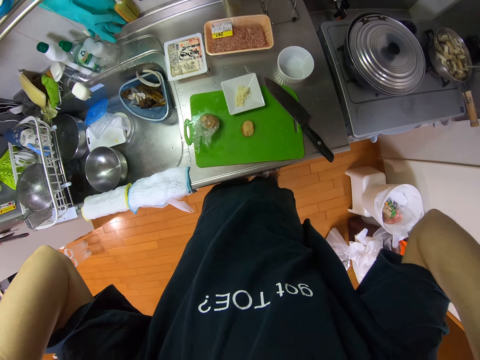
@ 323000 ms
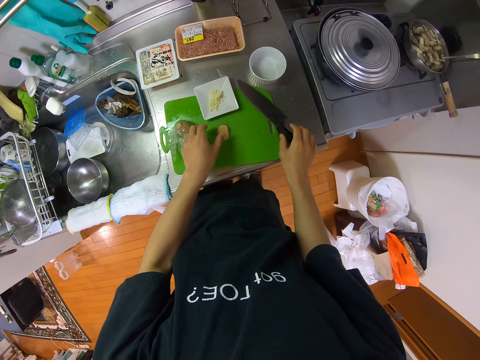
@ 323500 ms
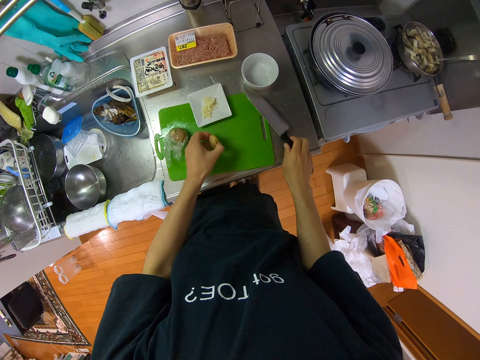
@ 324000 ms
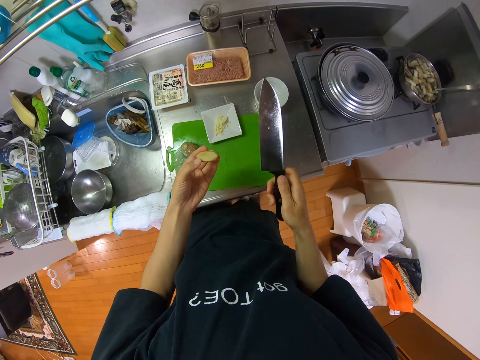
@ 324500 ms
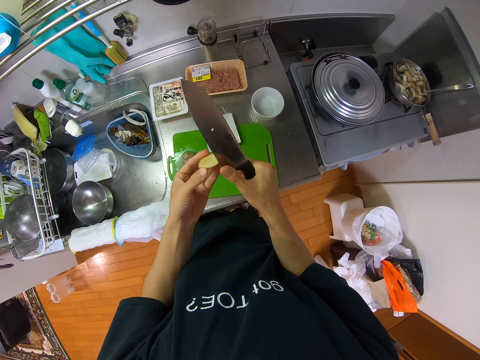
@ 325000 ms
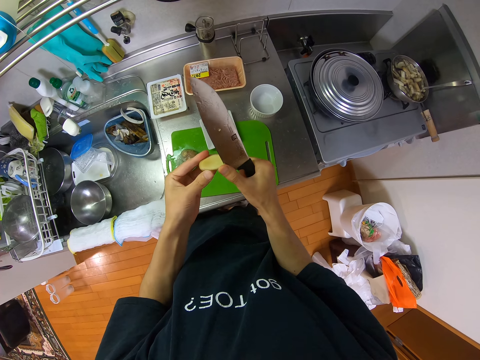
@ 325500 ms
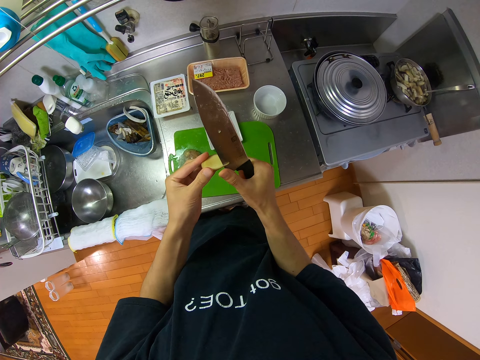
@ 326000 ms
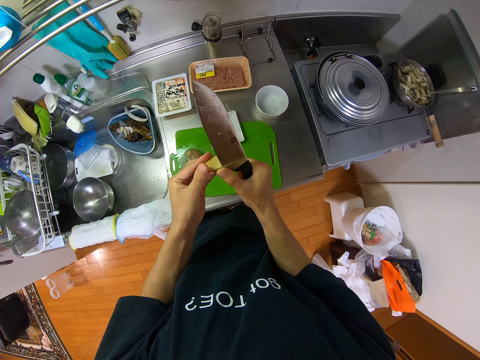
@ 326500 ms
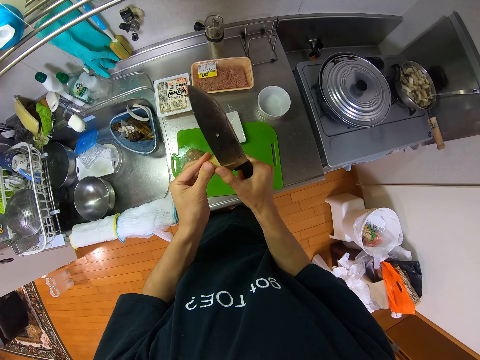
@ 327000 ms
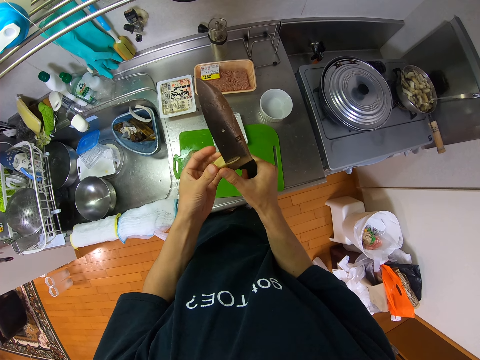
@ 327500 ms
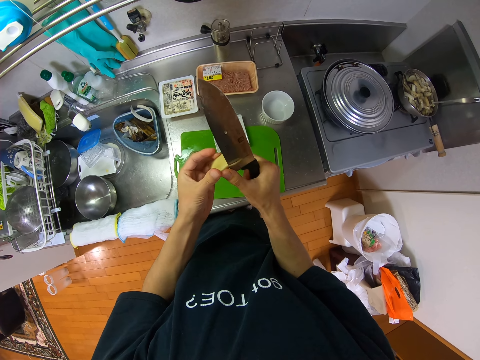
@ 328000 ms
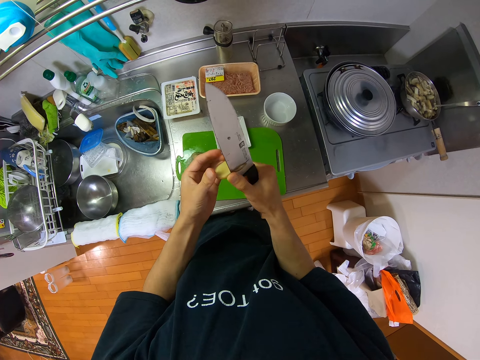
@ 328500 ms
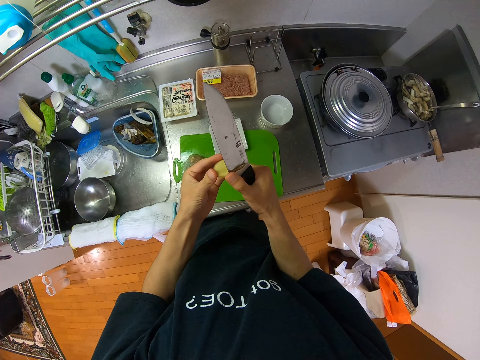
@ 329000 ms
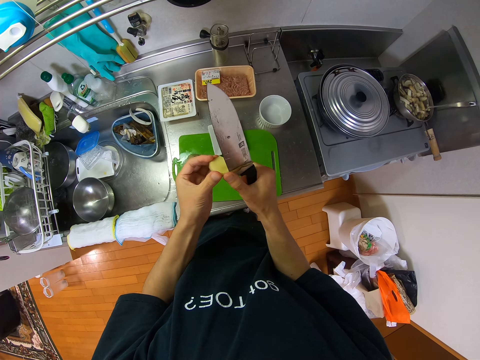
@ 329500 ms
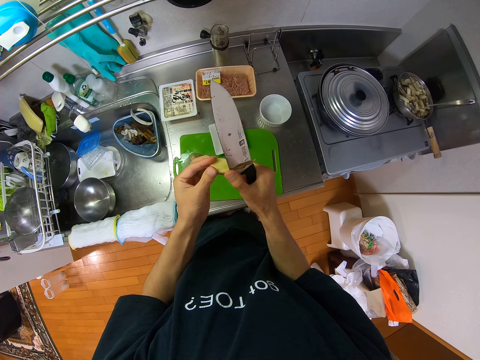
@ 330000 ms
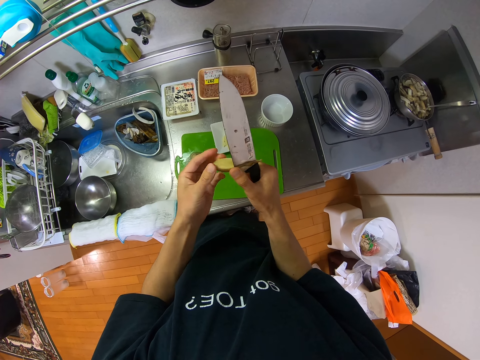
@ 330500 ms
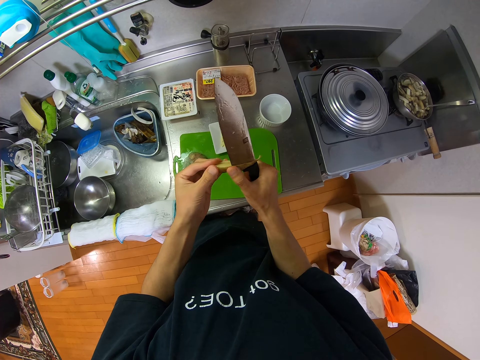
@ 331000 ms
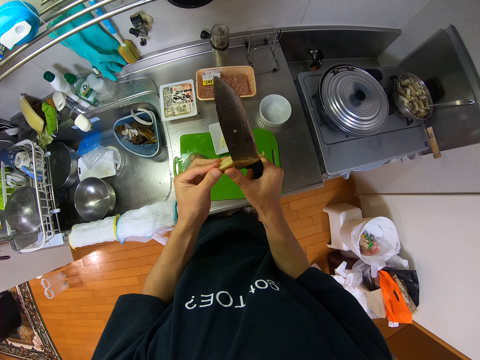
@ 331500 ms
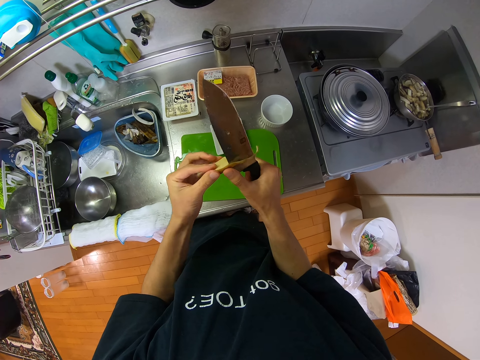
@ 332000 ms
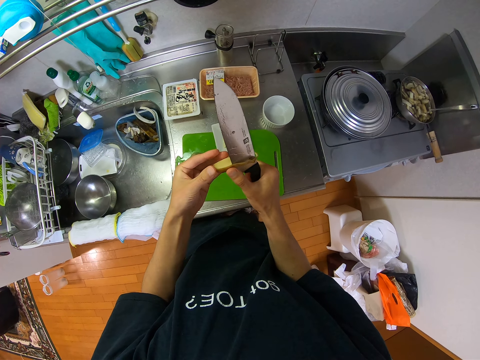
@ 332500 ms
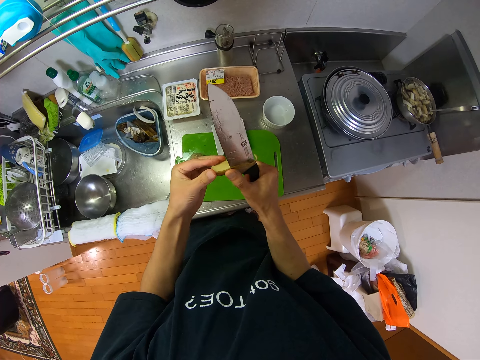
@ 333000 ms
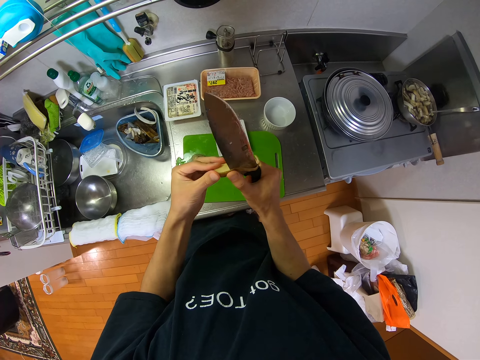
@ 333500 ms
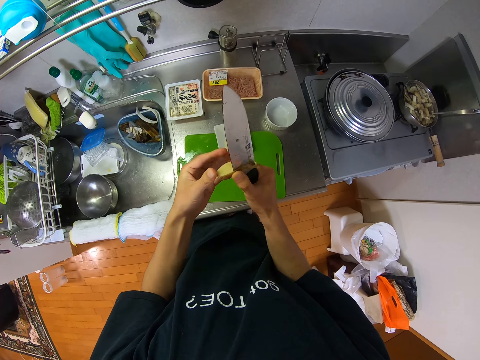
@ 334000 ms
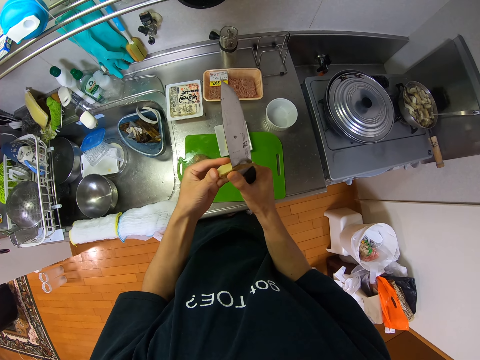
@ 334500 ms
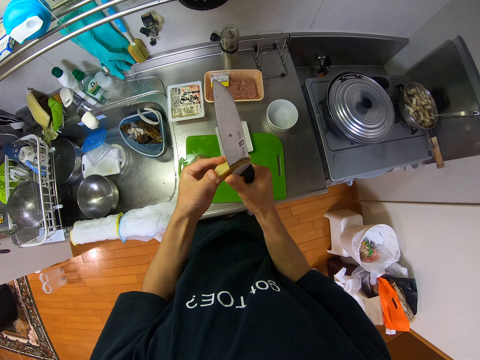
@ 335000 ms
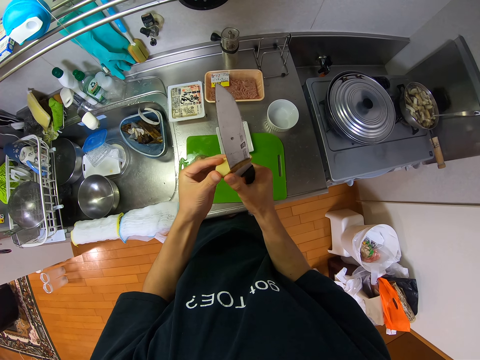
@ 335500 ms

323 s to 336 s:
The camera wearer picks the fruit on the tray with her left hand. She picks the knife on the tray with her right hand. She peels the potato. She slices the body of the fruit with the knife.

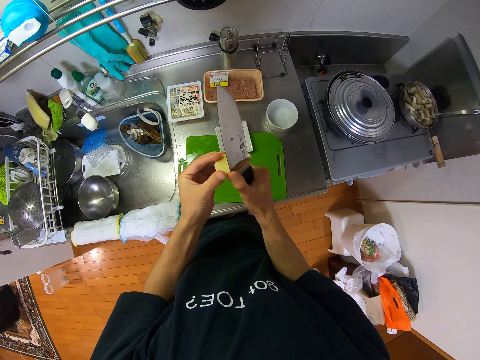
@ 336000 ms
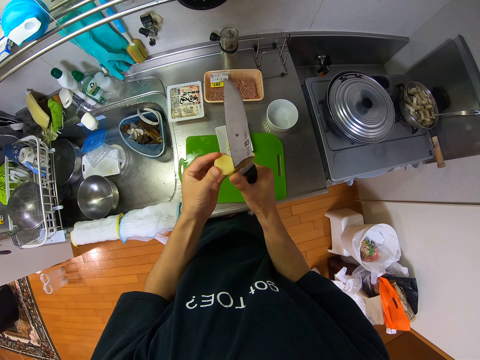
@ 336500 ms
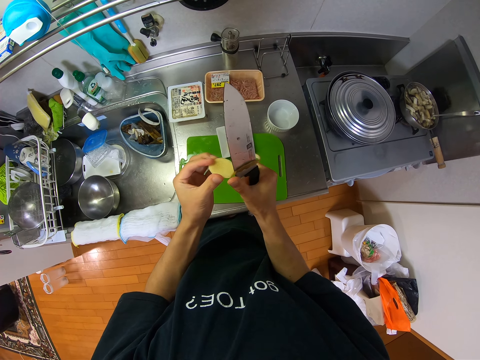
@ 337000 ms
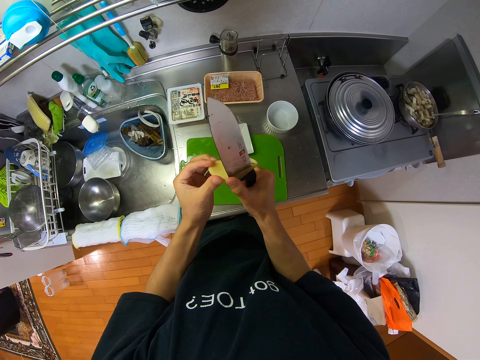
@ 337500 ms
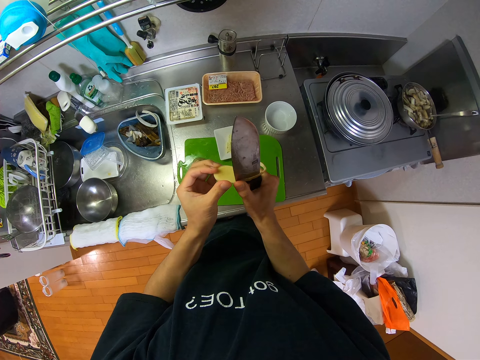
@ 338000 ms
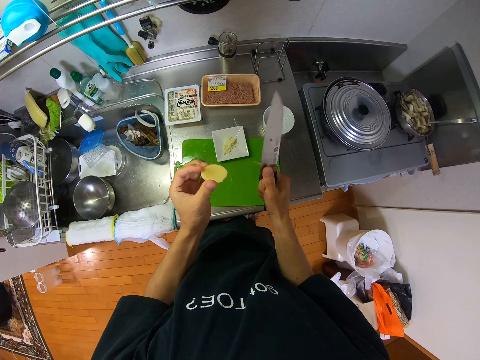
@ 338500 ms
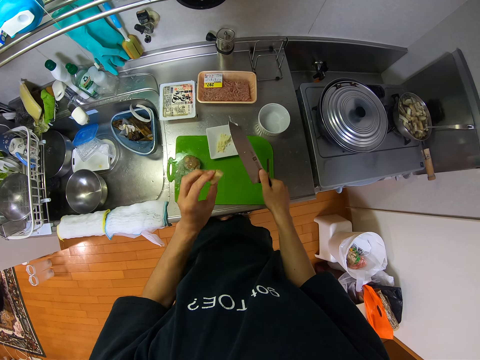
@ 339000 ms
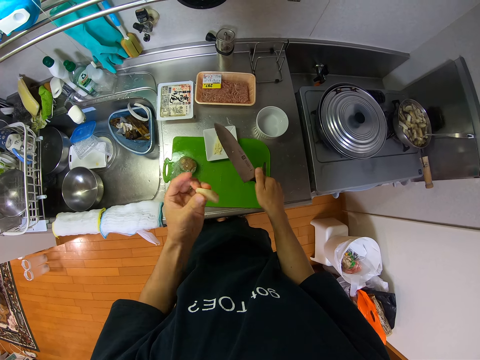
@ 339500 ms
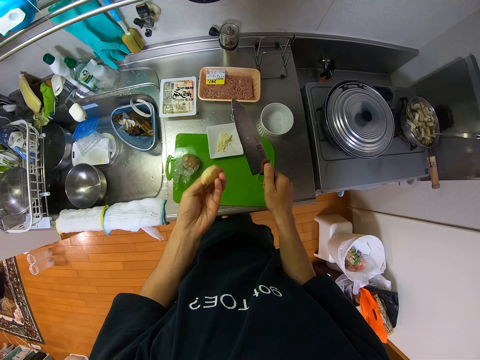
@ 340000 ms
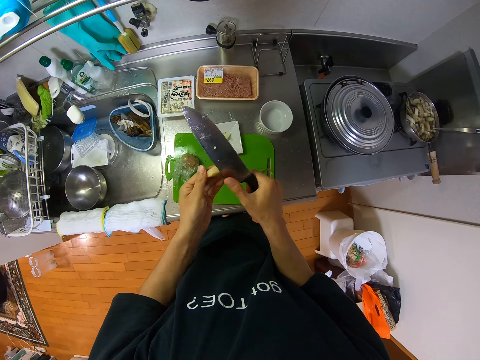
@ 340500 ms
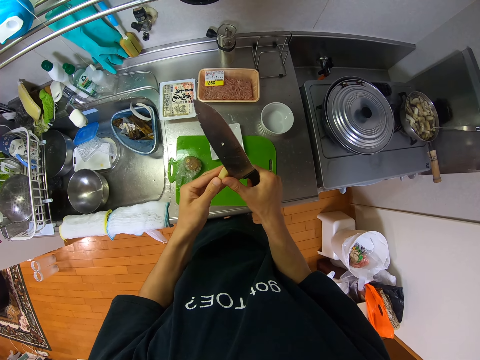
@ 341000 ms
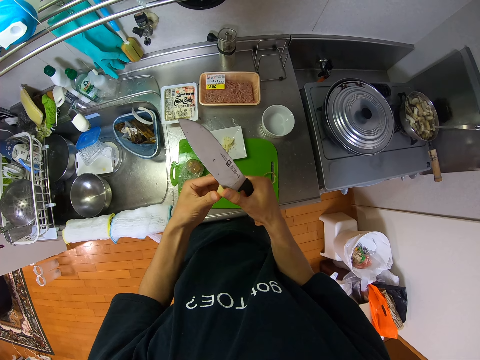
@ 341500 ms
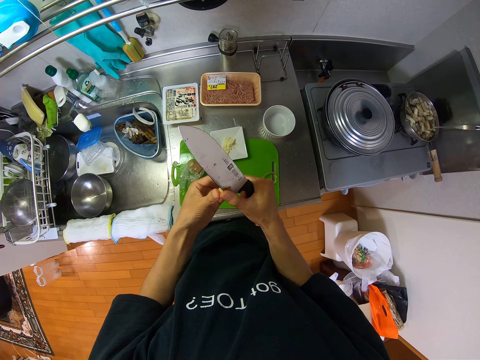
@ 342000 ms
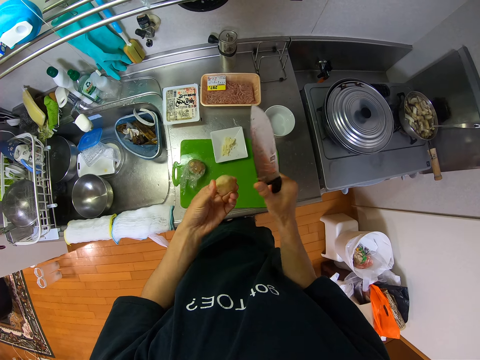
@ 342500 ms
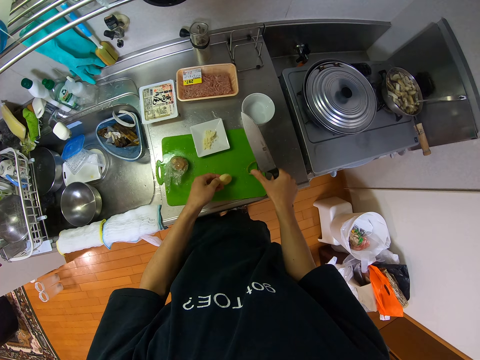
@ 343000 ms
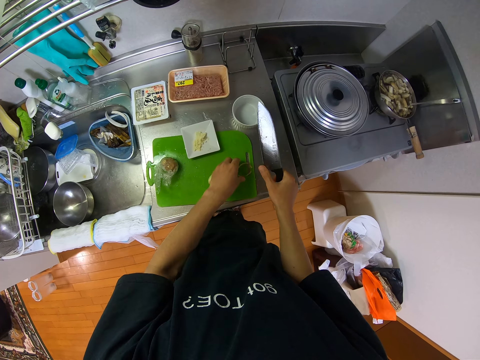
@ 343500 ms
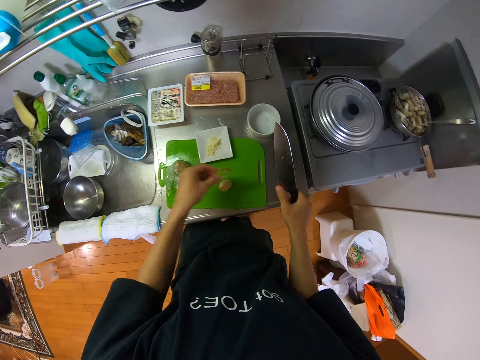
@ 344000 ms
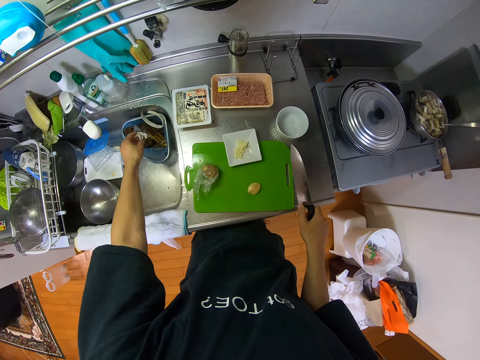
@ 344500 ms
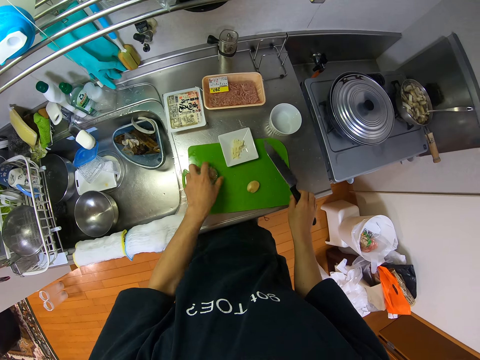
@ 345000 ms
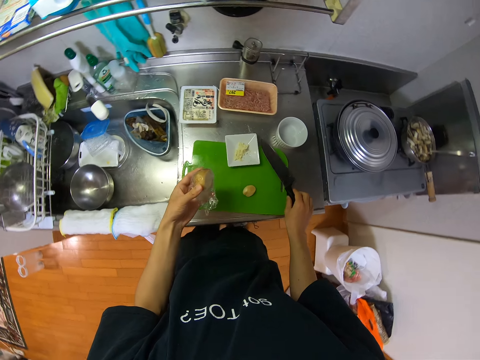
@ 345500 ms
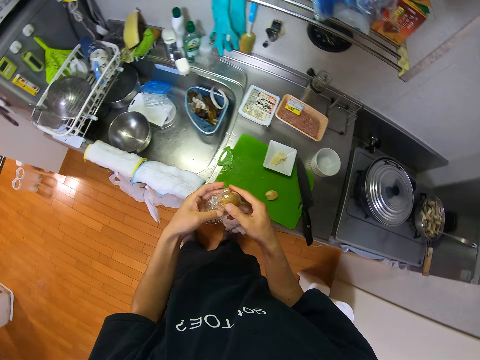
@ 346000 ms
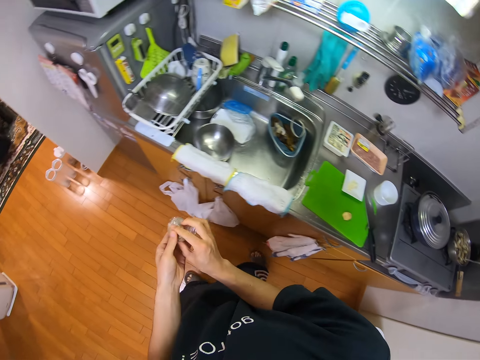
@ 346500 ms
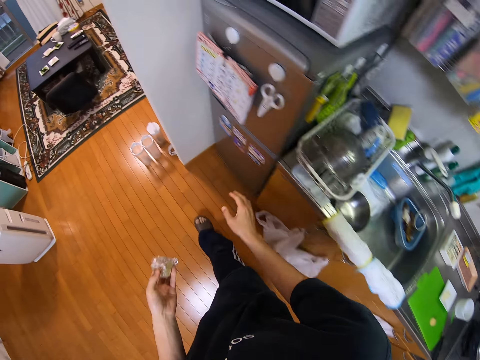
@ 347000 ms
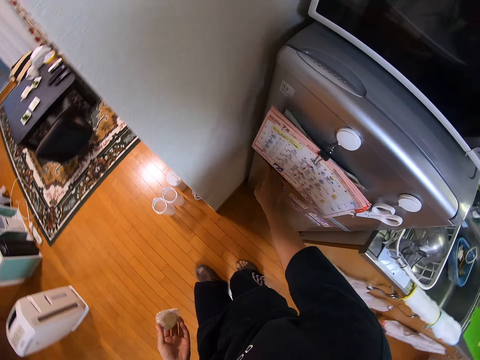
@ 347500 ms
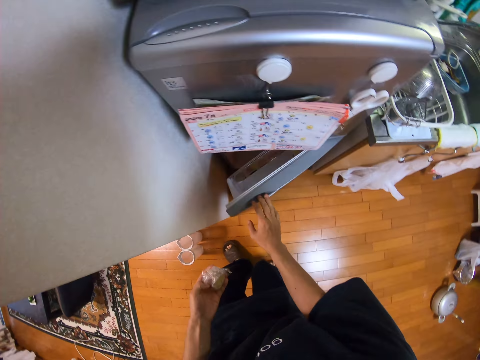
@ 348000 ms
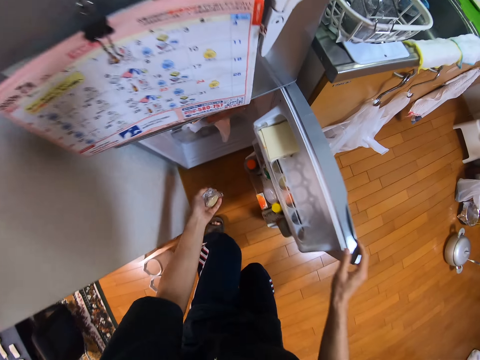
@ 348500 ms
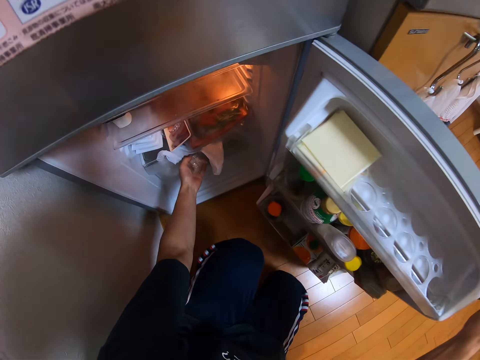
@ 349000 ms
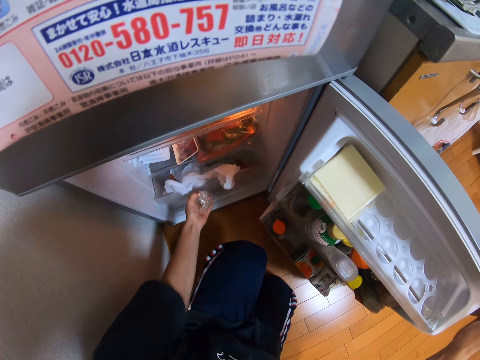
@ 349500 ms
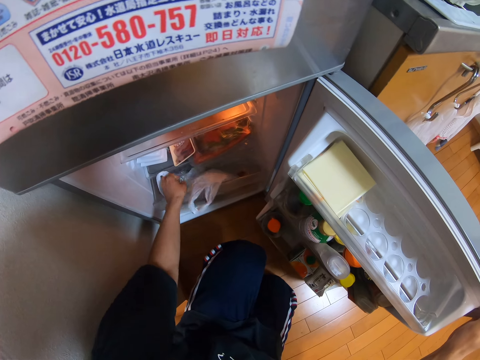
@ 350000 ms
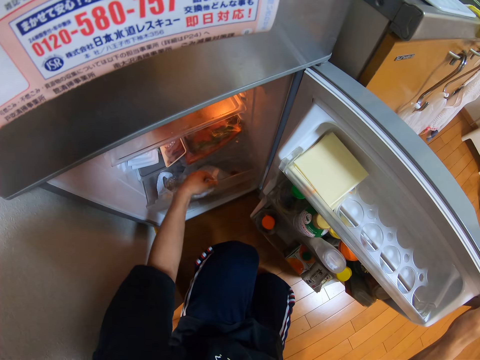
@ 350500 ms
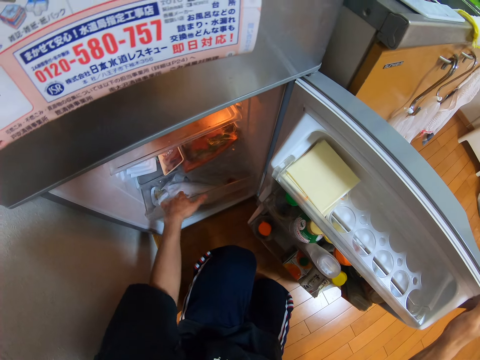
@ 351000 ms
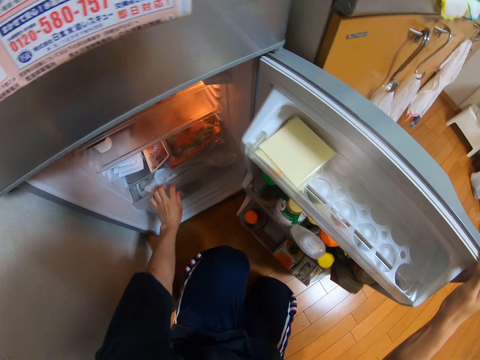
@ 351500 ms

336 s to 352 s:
The camera wearer puts the peel on the chopping board. She looks at the potato. She peels the potato. She puts the peel on the chopping board. She drops the fruit on the tray. She moves the chaff of the fruit in the sink. She picks the peels and puts the peels in the plastic container. She picks the fruit on the tray with her left hand. She puts the knife on the chopping board. She steps forward. She touches the potato. She opens the fridge. She squats. She pulls the tray. She opens the compartment in the fridge. She touches the polythene bag. She drops the fruit in the compartment. She pushes the tray.
